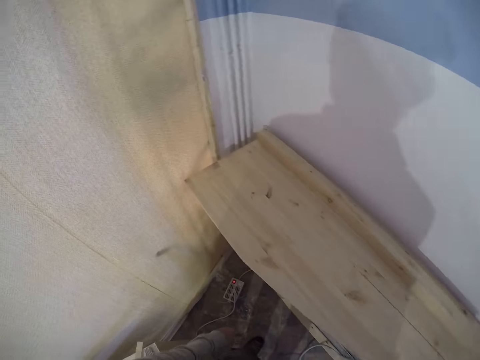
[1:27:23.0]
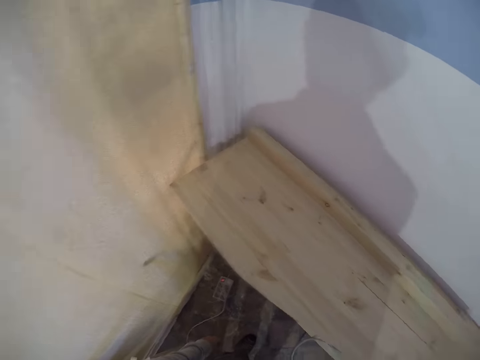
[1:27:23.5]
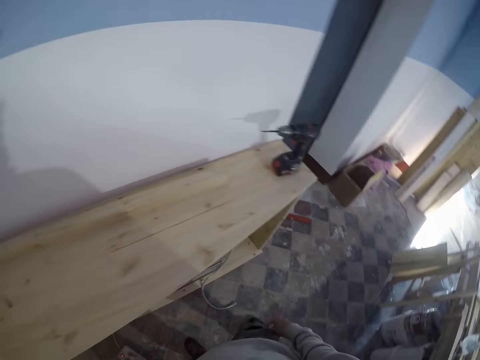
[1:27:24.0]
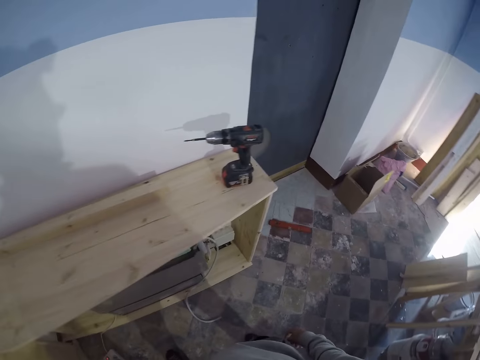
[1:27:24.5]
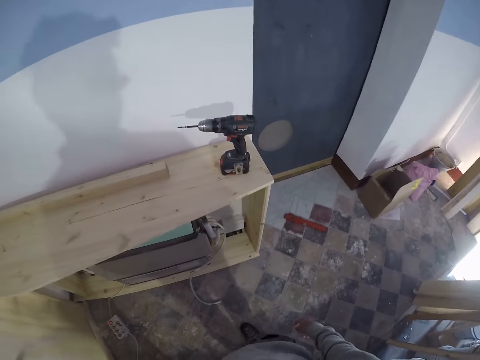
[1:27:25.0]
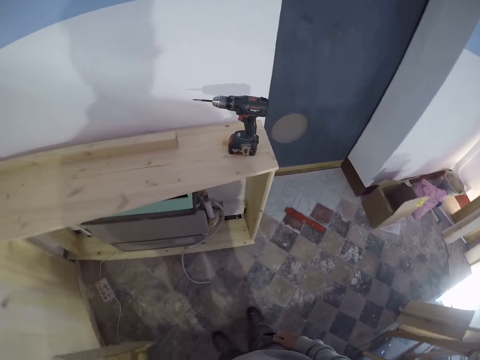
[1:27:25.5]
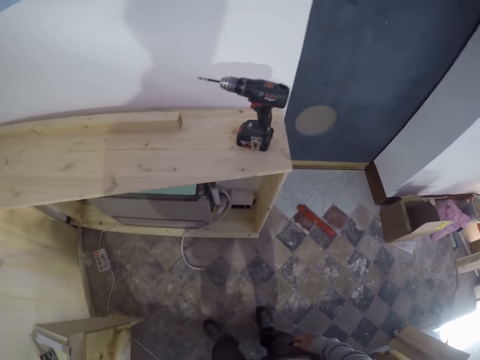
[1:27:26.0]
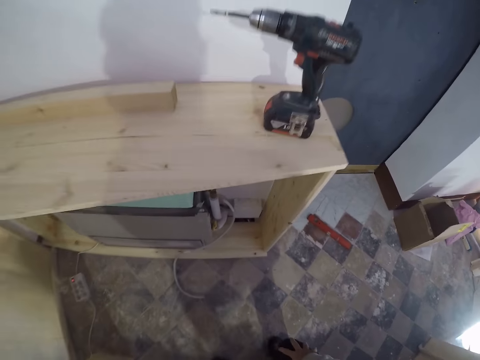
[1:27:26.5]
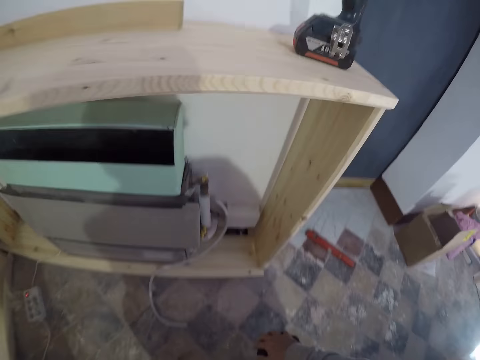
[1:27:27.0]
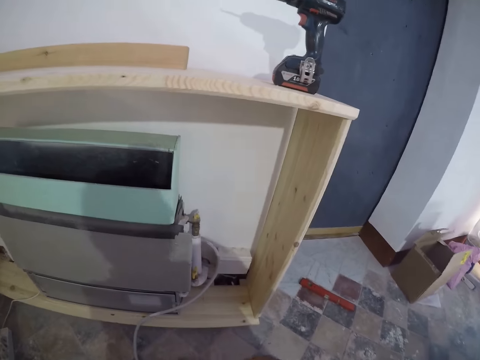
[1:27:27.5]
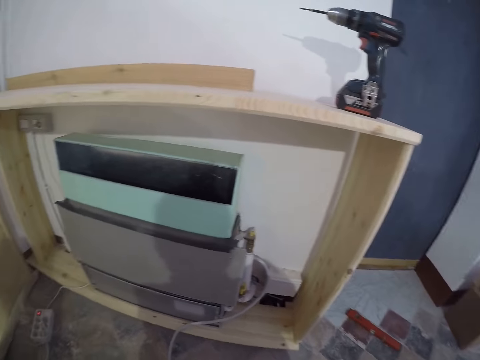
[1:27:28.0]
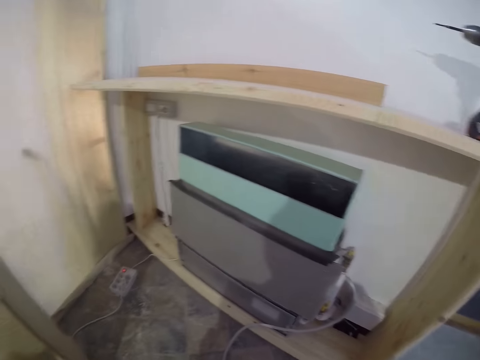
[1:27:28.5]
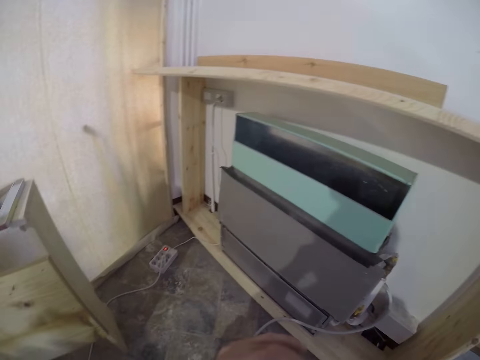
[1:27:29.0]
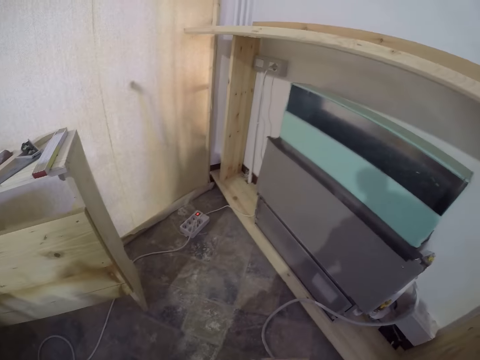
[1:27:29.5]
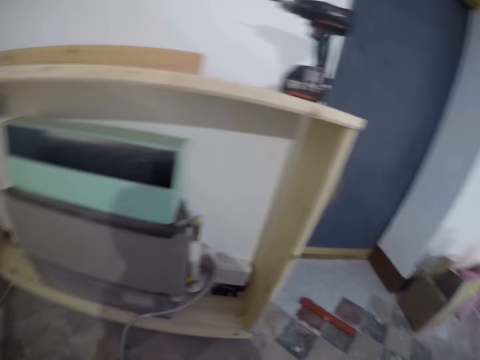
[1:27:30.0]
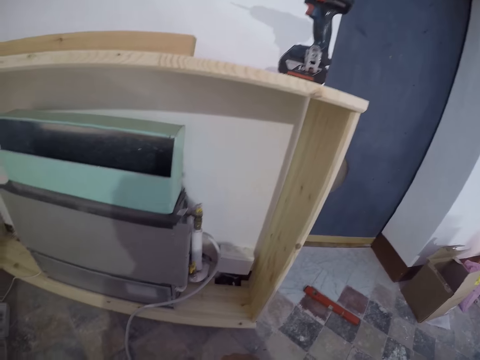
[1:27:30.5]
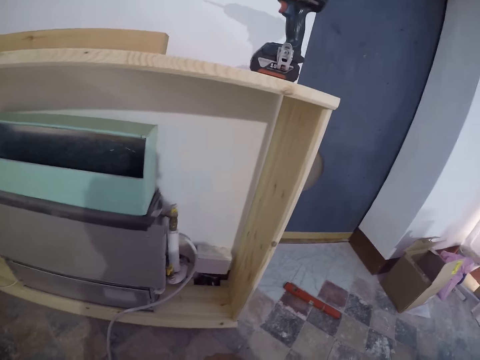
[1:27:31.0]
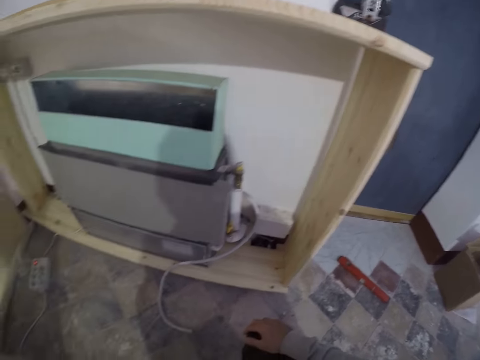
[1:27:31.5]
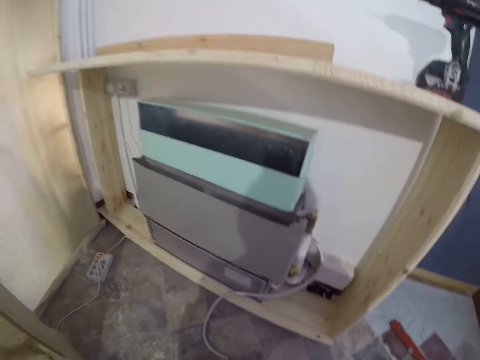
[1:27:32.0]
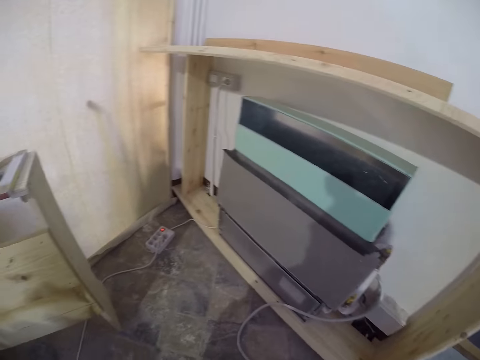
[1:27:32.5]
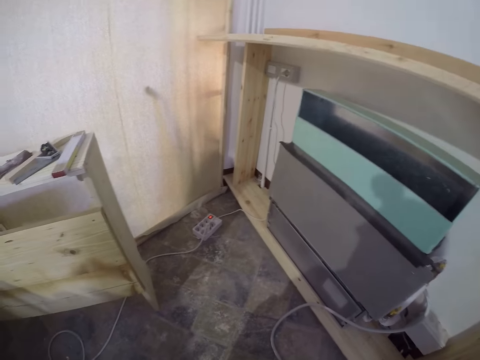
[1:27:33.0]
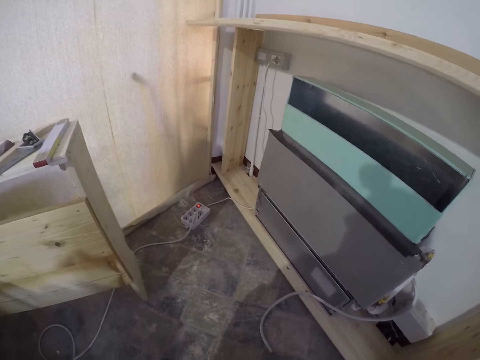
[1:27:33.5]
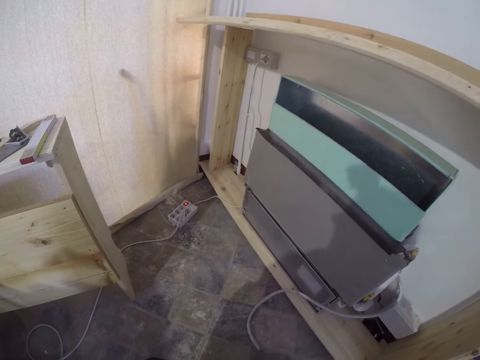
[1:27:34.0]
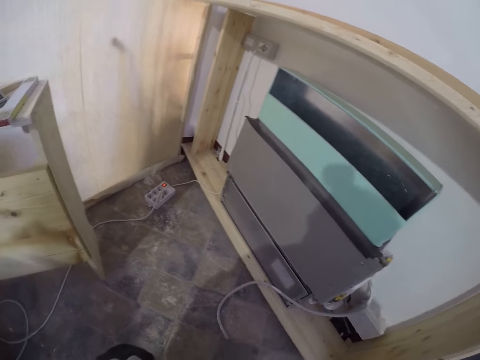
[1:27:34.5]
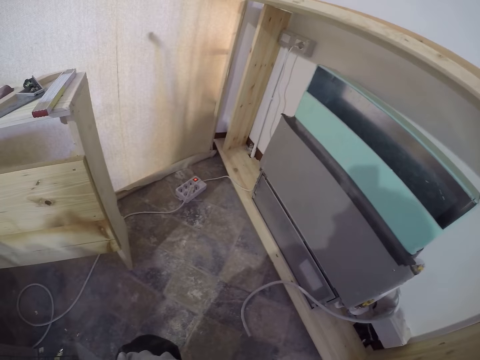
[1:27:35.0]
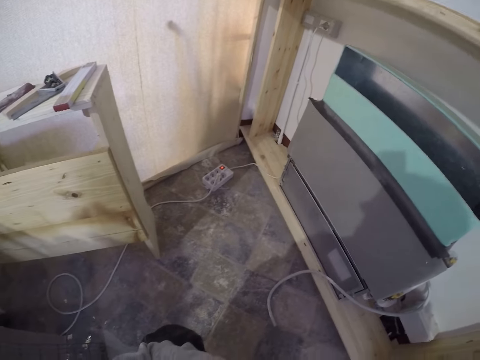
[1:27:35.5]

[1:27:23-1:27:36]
The camera wearer bends down on the floor. They look in the shelf.

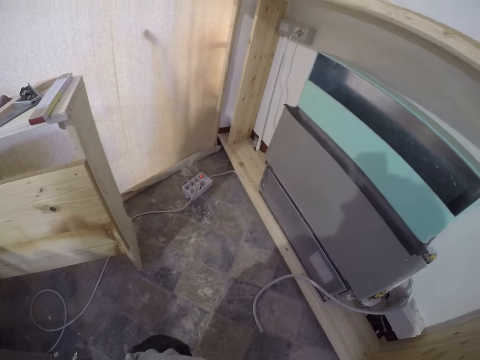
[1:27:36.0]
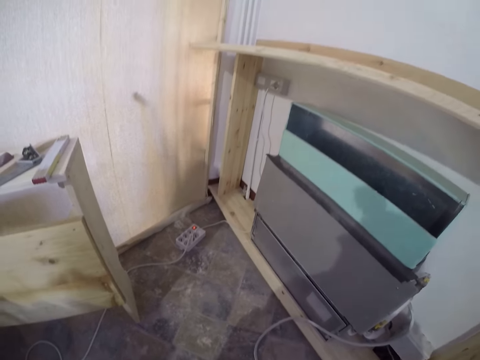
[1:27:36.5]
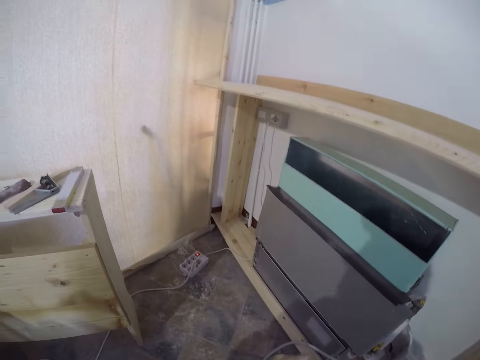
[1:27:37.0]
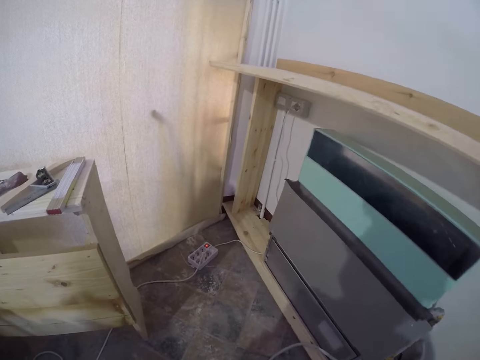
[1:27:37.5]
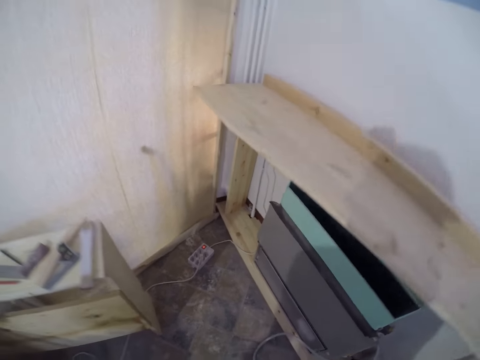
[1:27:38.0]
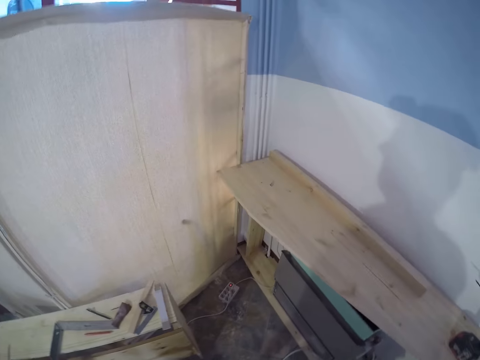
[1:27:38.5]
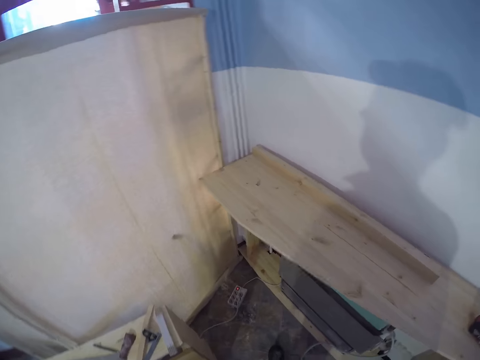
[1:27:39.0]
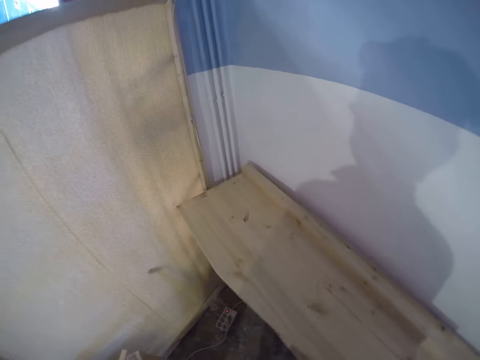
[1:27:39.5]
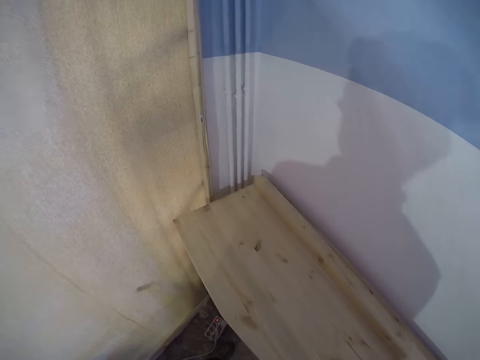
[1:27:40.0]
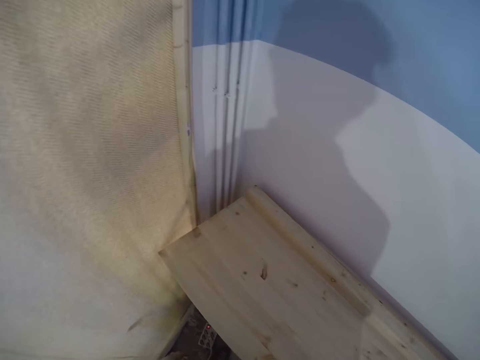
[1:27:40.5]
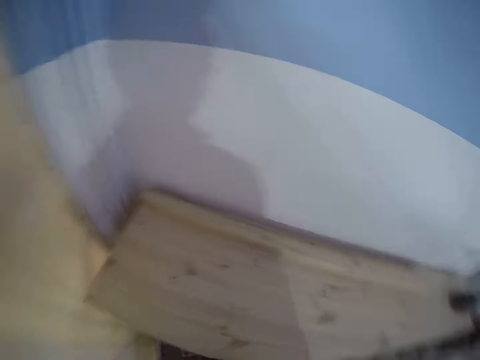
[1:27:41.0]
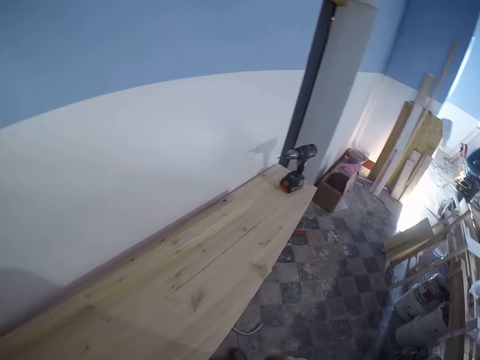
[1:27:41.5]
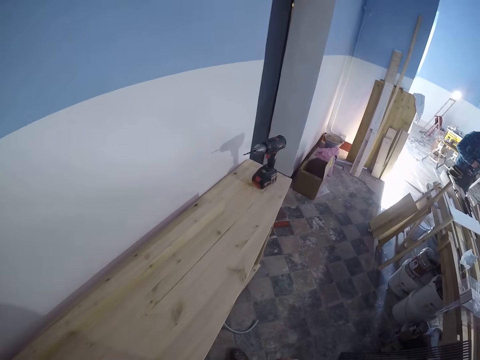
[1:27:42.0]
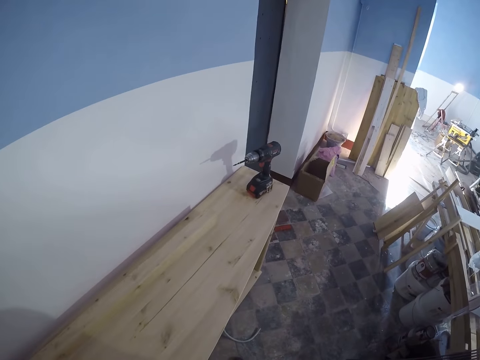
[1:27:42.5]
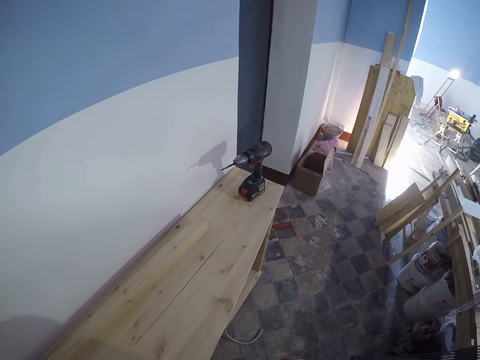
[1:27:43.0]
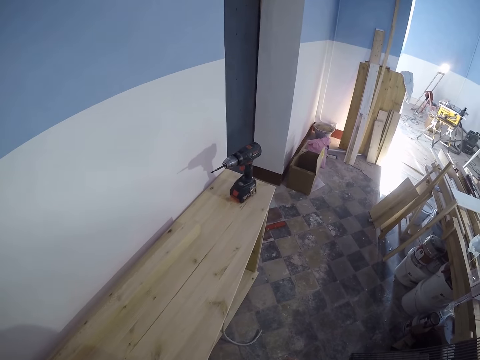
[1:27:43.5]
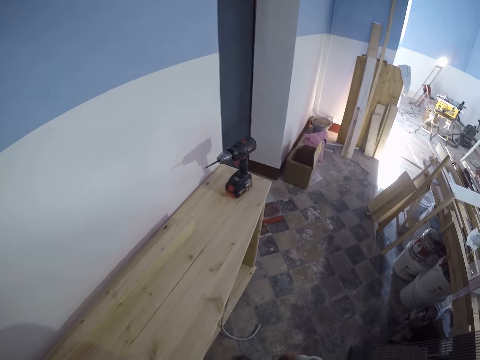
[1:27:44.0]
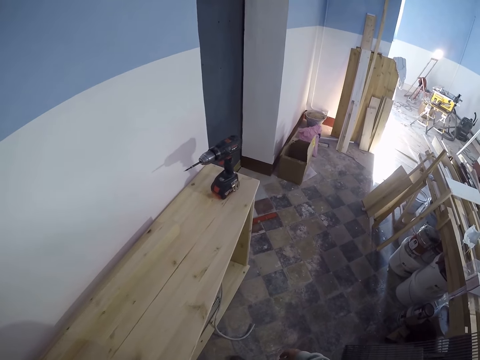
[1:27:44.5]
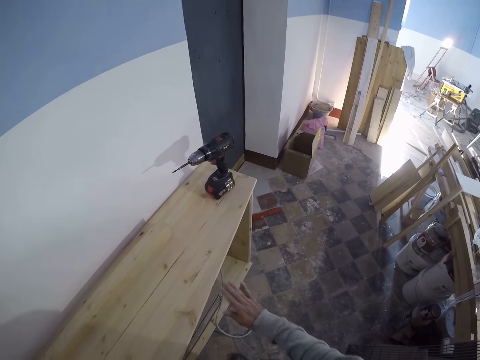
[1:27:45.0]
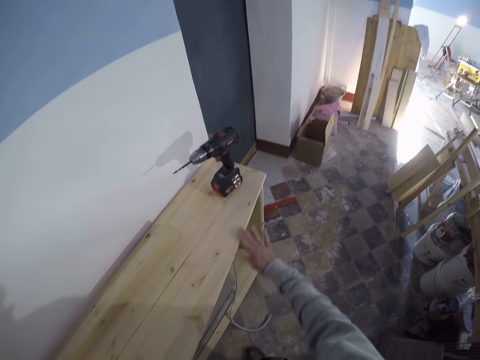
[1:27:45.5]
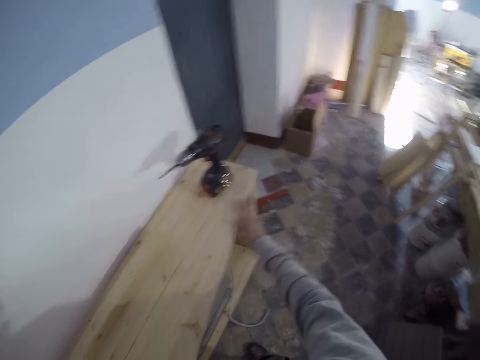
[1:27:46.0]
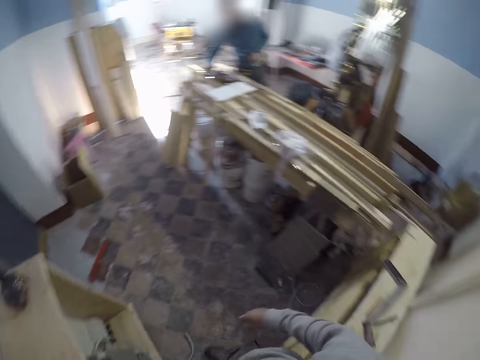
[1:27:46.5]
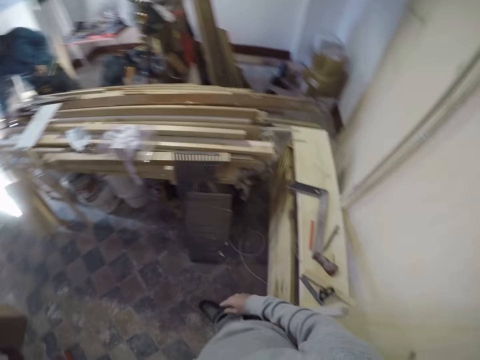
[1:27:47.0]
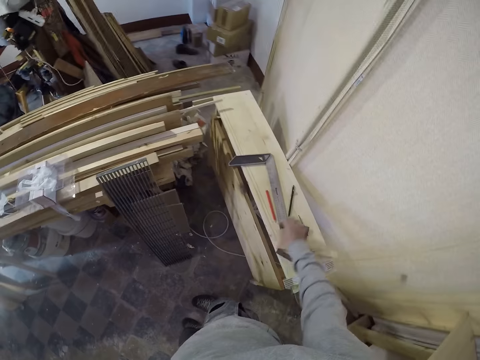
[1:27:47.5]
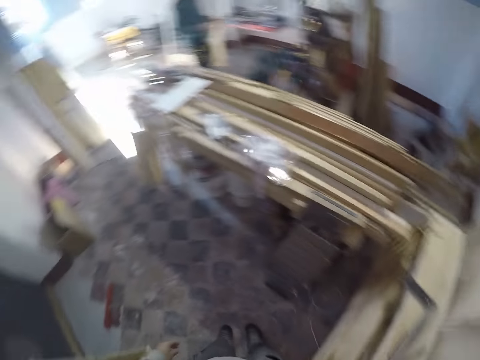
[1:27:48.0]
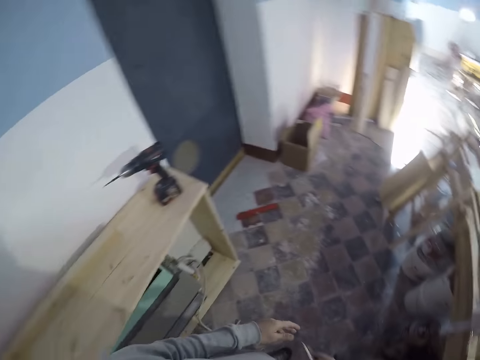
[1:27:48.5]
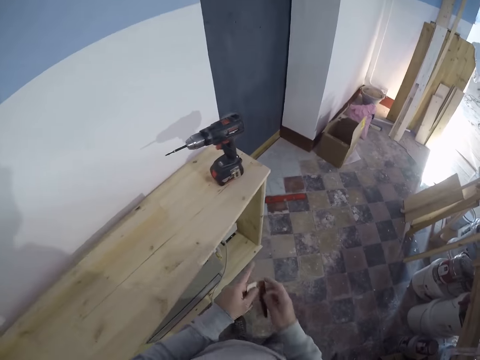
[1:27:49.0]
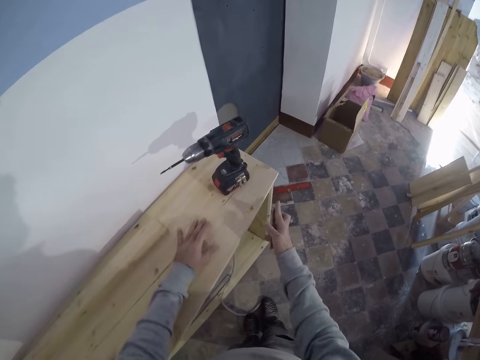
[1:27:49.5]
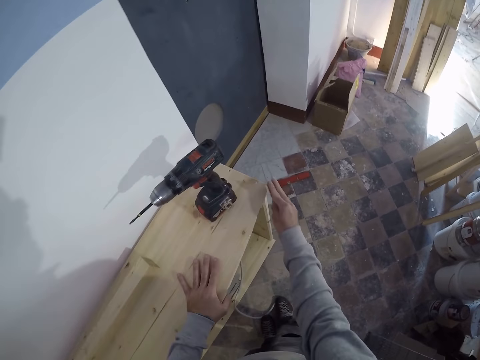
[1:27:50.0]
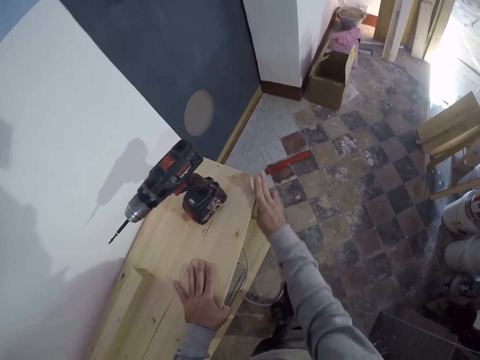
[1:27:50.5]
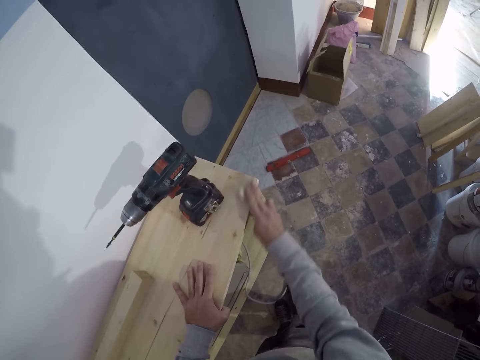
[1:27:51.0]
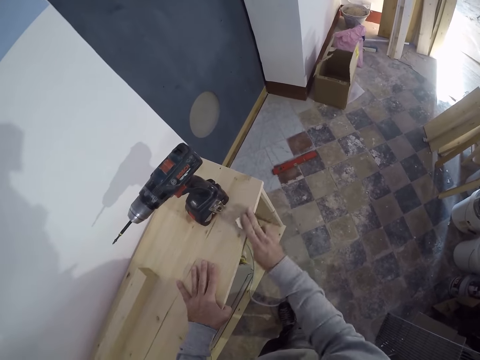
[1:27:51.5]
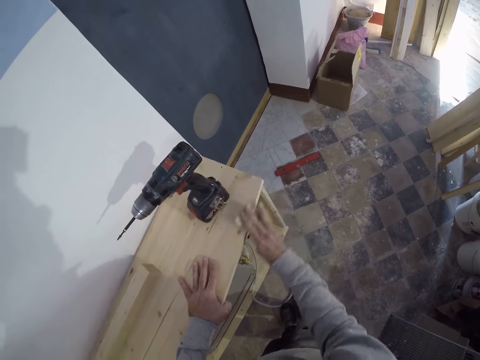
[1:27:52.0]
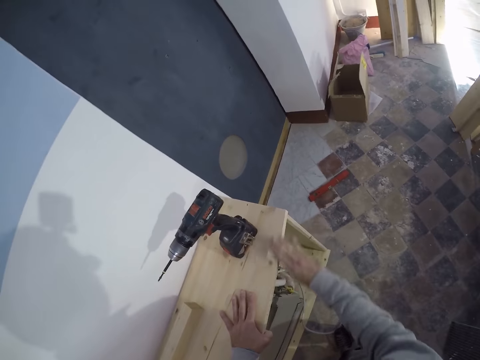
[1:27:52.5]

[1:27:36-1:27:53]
The camera wearer looks around. He rubs the shelf with his right hand. He touches the shelf with the right hand. A man holds a table with his right hand. The camera wearer turns around. He takes the sandpaper from the shelf with his right hand. He turns around. He passes the sandpaper in his right hand to his left hand. He passes the sandpaper in his left hand to his right hand. He aligns the sandpaper. He places his left hand on the shelf. He scrubs the shelf with the sandpaper in his right hand.
